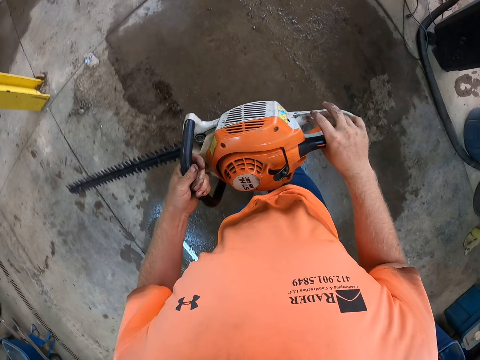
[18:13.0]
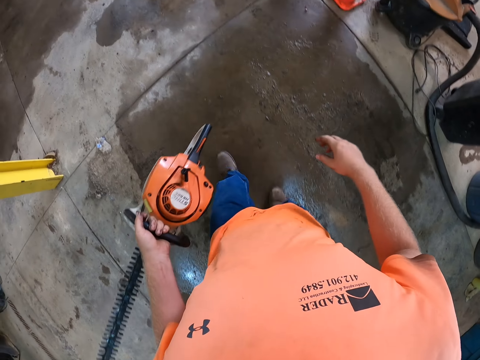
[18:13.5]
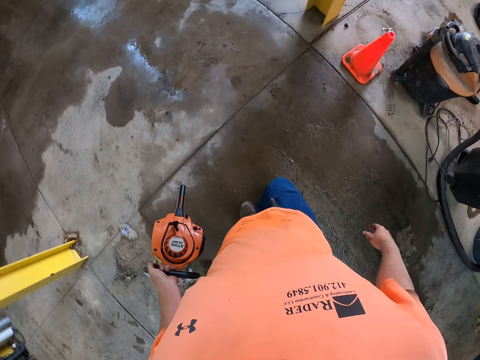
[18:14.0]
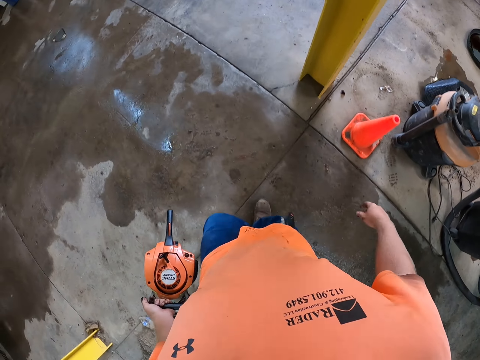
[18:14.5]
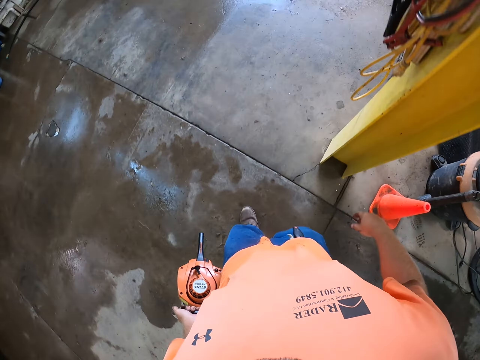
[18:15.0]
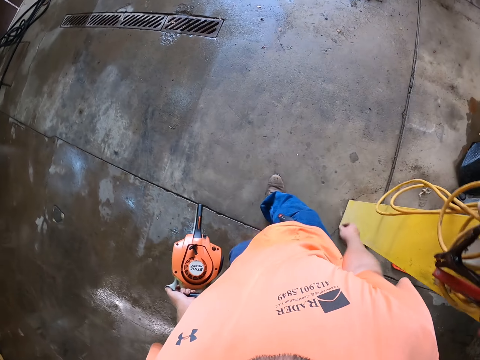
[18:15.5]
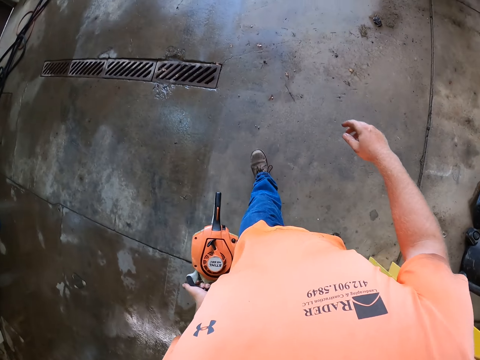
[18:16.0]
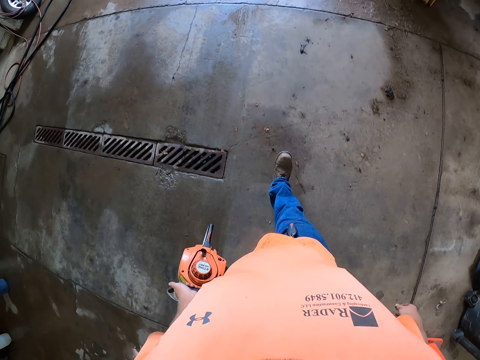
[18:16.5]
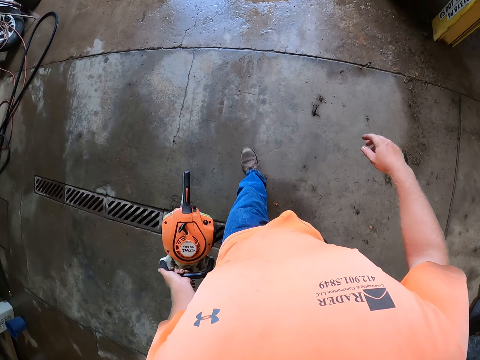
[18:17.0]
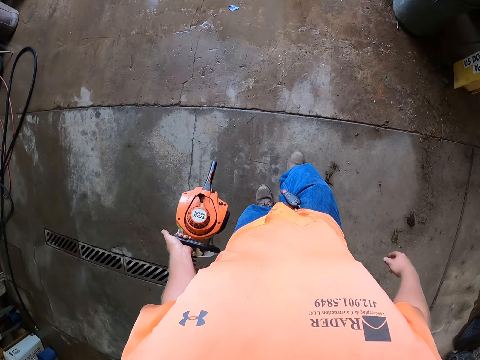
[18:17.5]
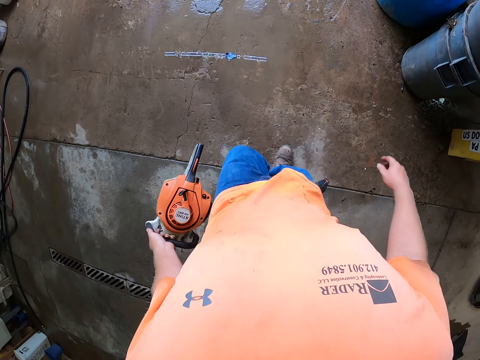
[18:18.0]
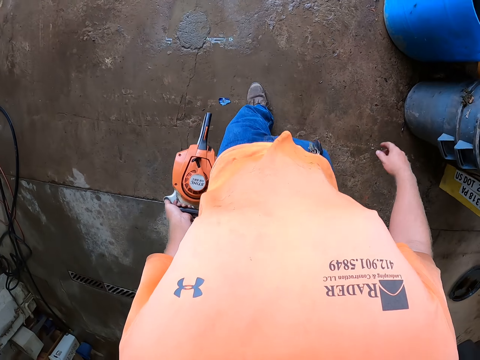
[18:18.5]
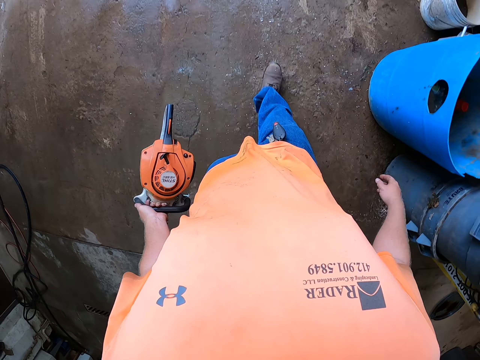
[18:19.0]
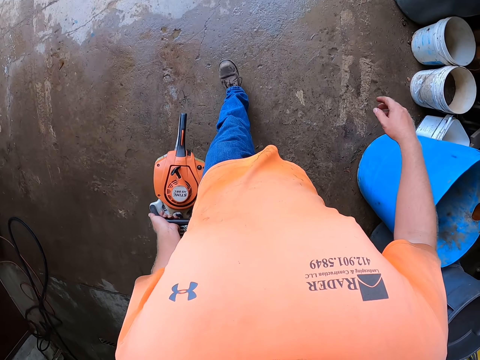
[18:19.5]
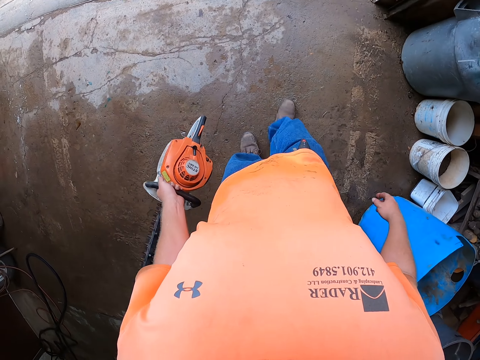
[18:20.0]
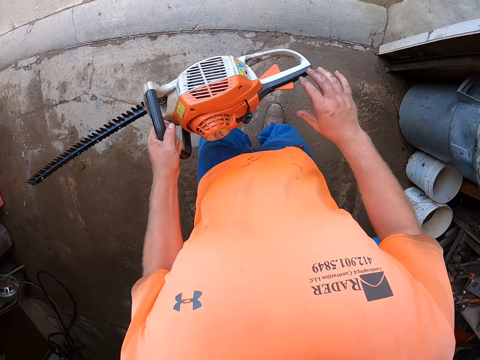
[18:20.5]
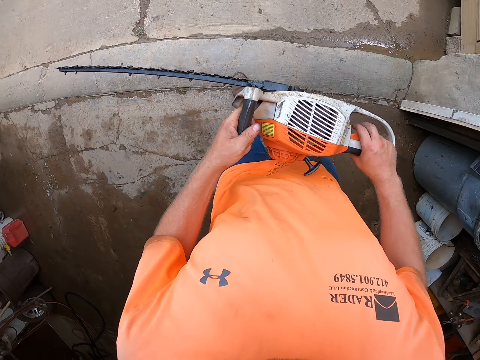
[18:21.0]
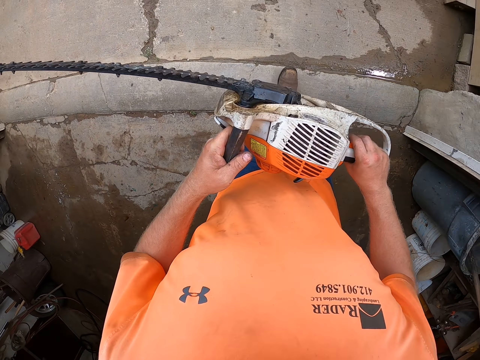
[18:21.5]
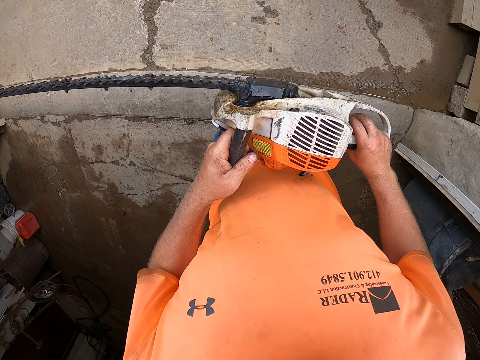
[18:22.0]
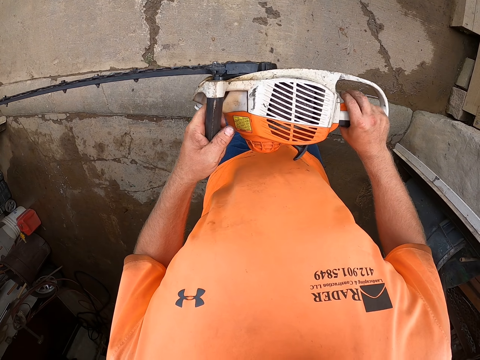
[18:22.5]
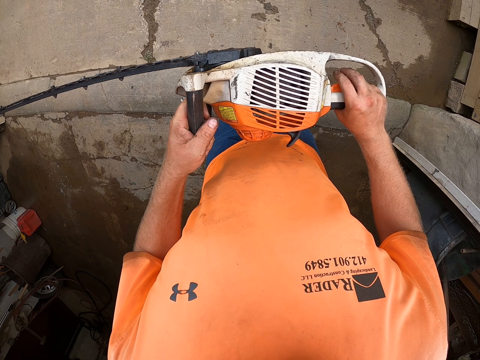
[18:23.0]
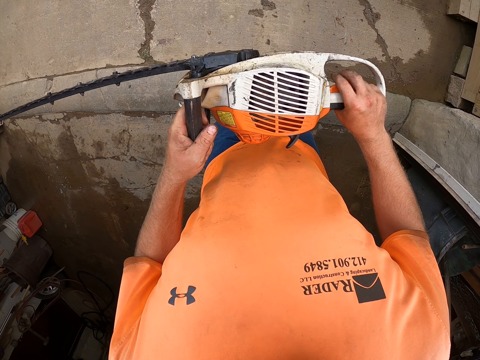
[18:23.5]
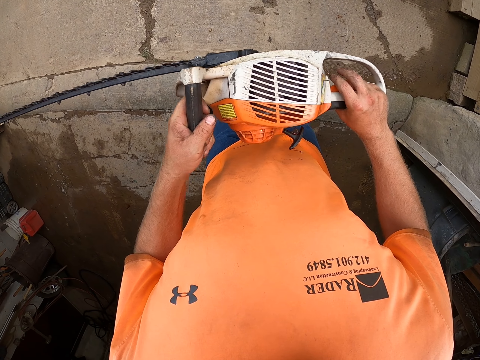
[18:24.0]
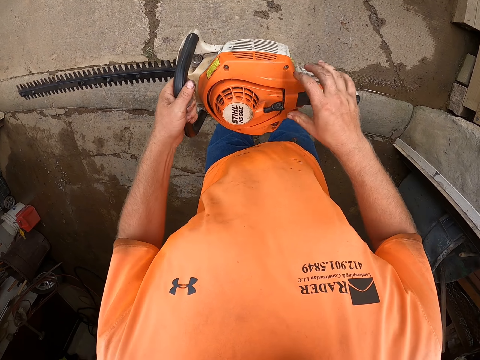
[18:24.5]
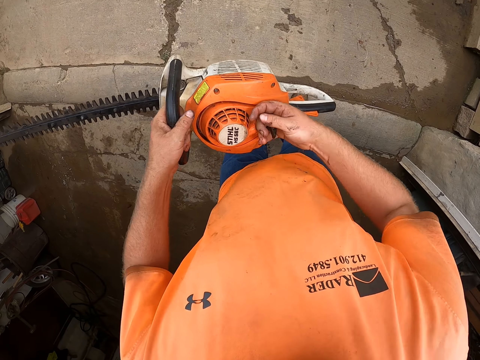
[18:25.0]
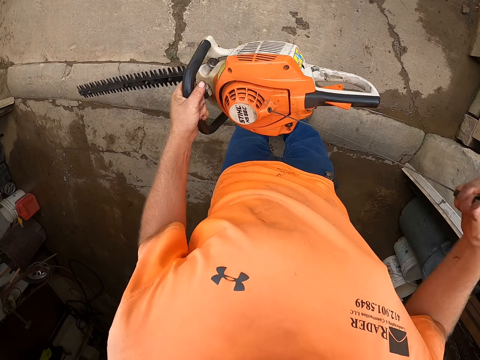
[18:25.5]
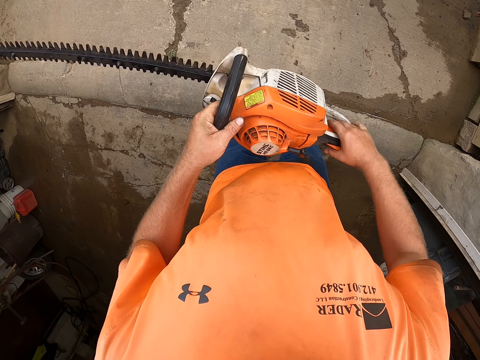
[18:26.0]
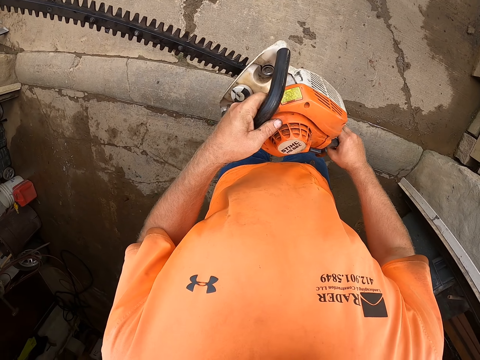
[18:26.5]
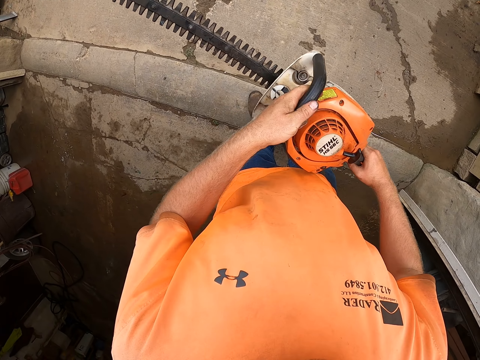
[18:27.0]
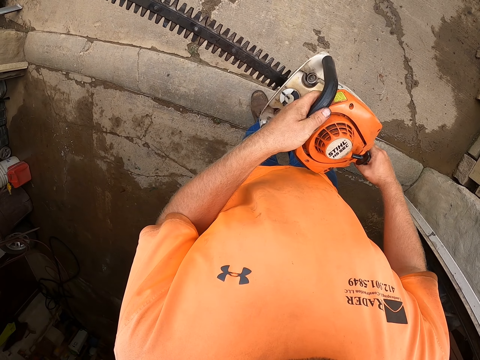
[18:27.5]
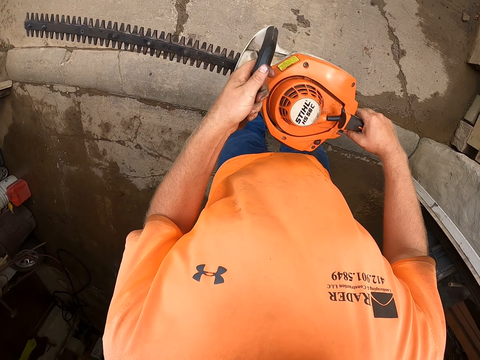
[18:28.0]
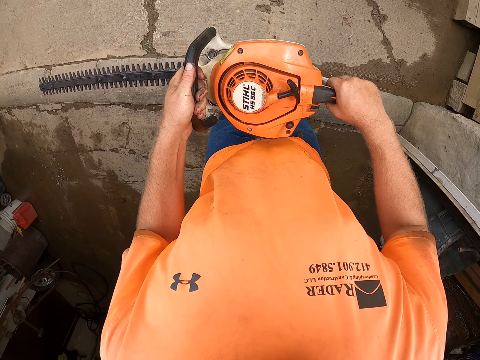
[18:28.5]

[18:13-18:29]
The camera wearer holds the chainsaw with both hands. He presses a button on the chainsaw with his right hand. He checks a hedge trimmer machine. He tilts the chainsaw with both hands. He pulls the start cord of the chainsaw with his right hand. He holds the chainsaw with both hands. He restarts the hedge trimmer machine. He tilts the chainsaw with both hands.

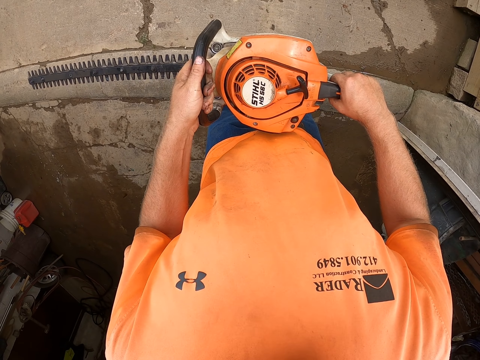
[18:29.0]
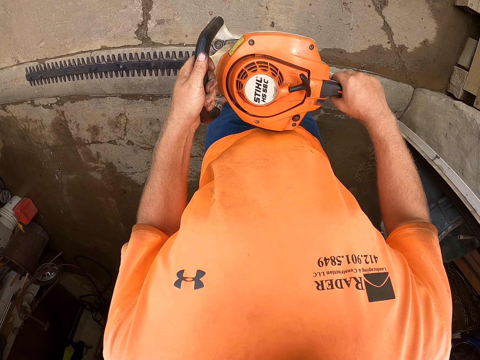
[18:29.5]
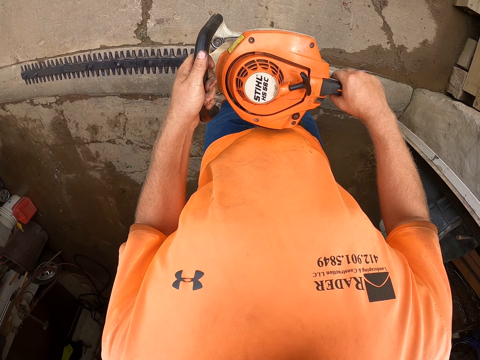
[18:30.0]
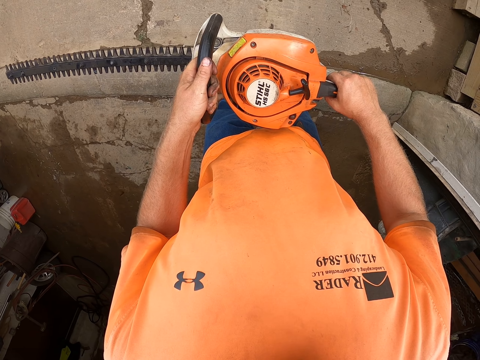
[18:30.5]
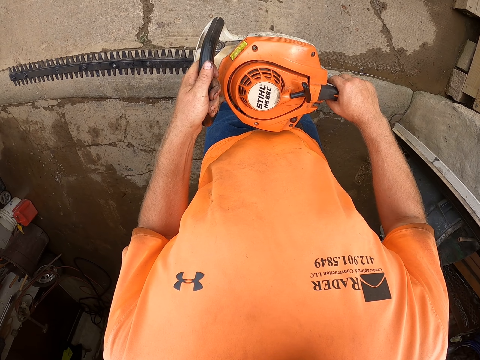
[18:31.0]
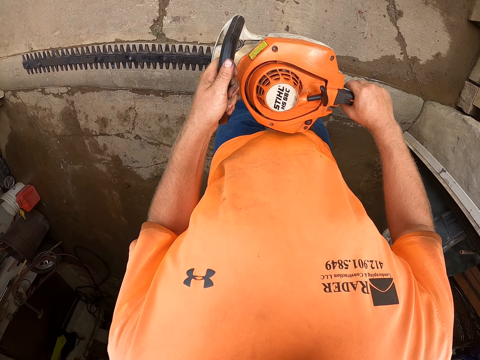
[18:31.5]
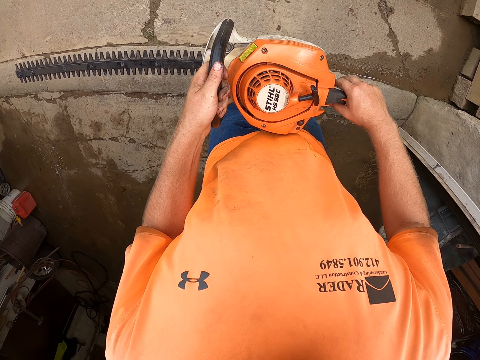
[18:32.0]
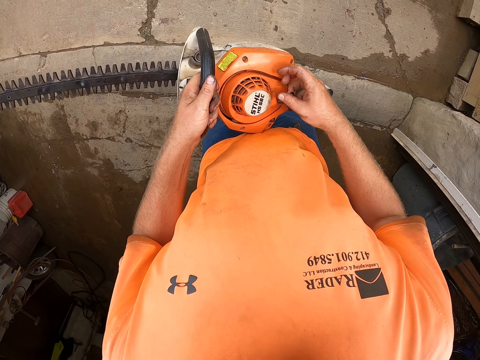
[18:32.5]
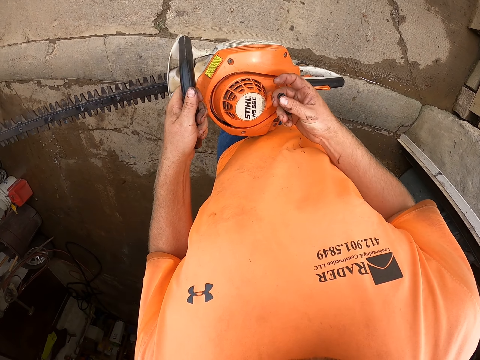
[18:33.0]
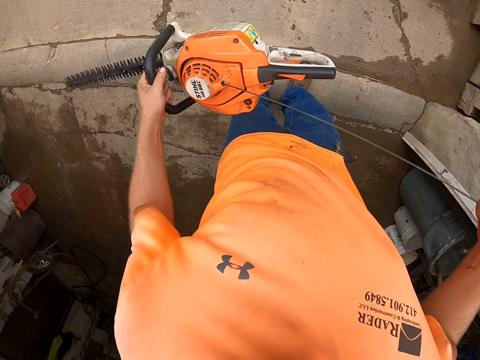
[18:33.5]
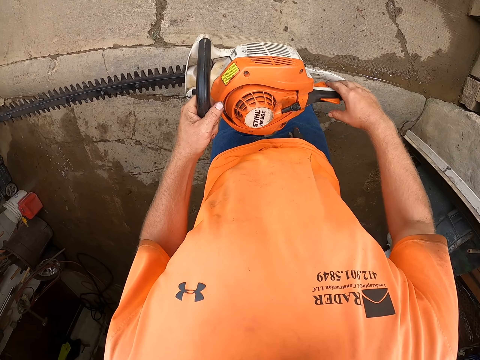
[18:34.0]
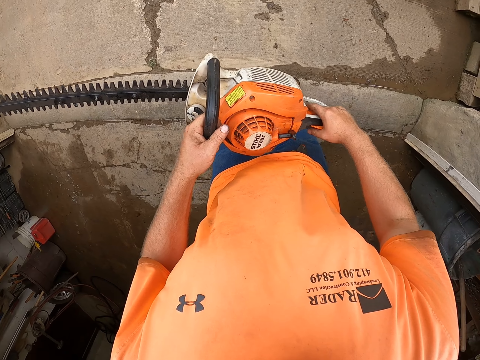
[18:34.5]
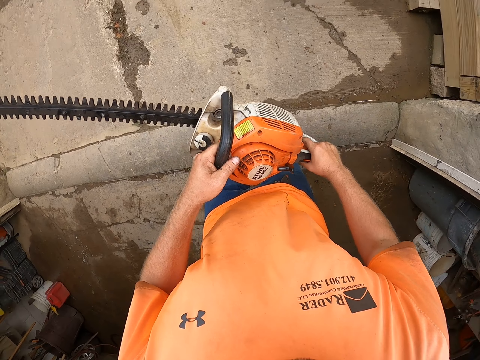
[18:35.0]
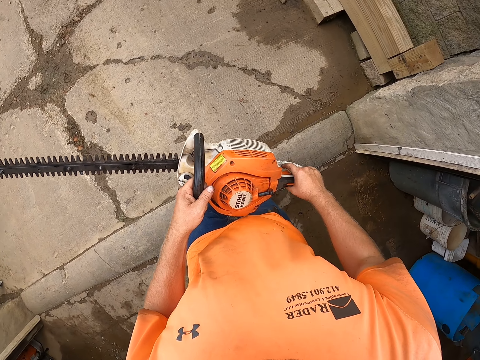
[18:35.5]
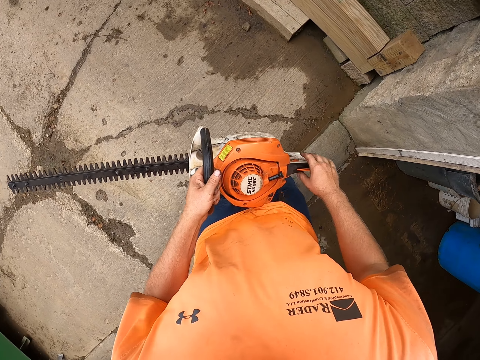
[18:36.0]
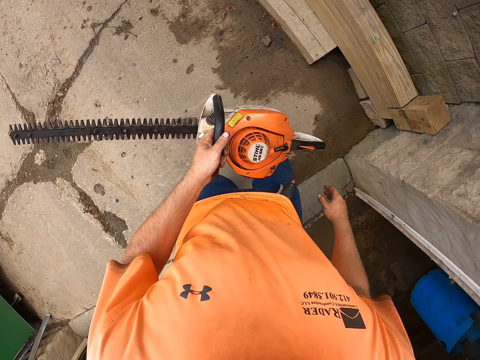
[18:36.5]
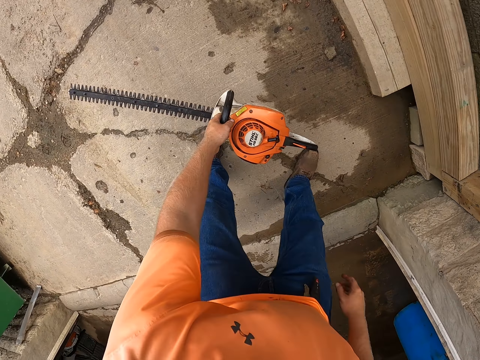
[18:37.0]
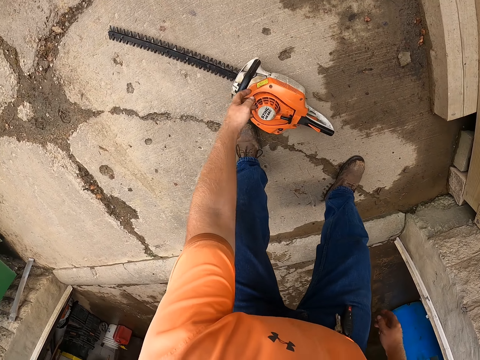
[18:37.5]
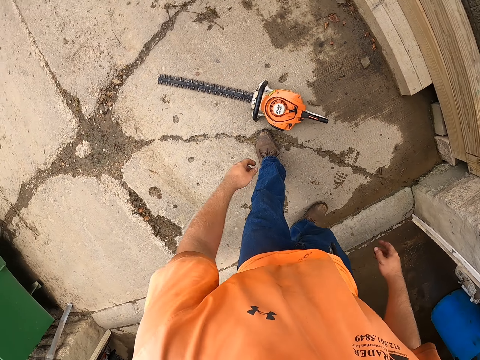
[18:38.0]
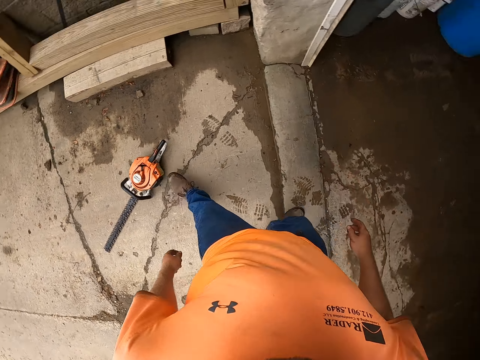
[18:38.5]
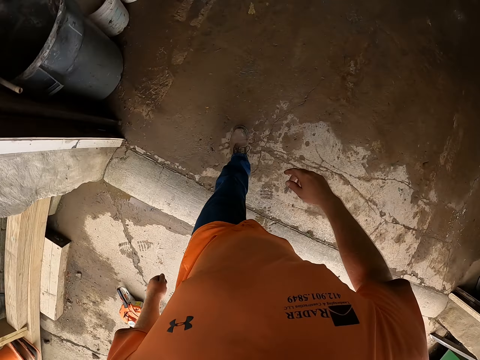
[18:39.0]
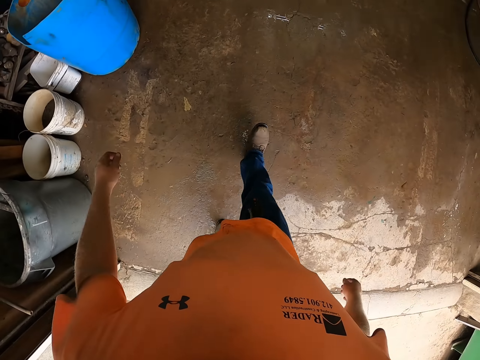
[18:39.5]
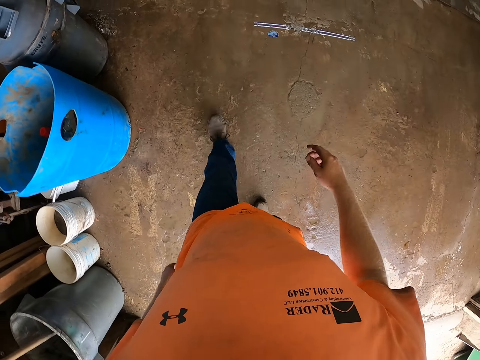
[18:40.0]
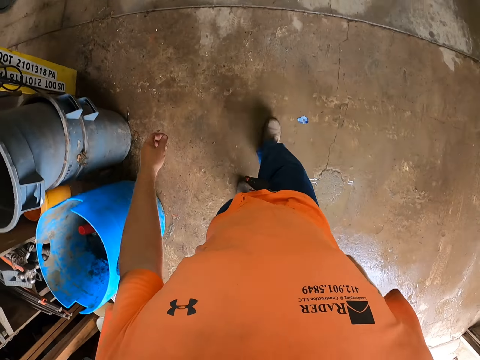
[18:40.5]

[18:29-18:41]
The camera wearer checks the hedge trimmer machine. He pulls the start cord of the chainsaw with his right hand. He holds the chainsaw with both hands. He restarts the hedge trimmer machine. He removes his right hand from the chainsaw. He drops the chainsaw on the ground with his left hand.
